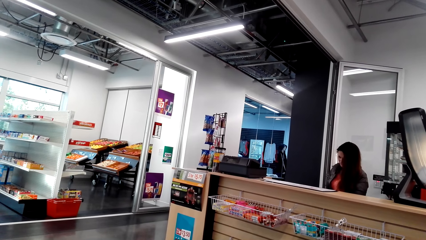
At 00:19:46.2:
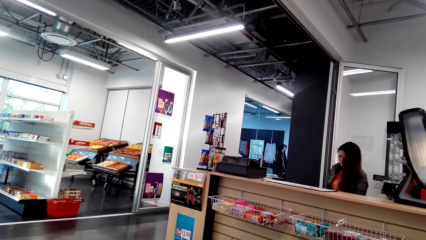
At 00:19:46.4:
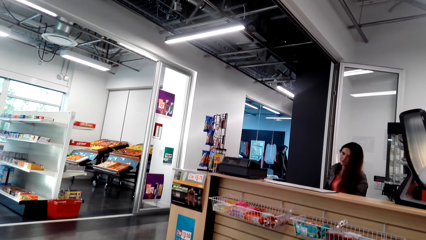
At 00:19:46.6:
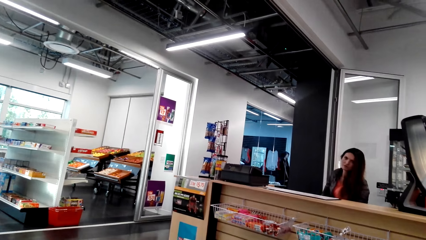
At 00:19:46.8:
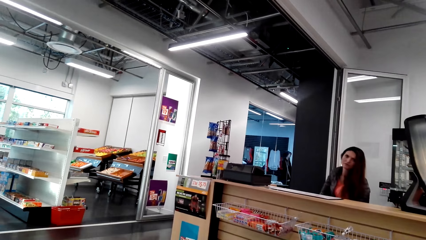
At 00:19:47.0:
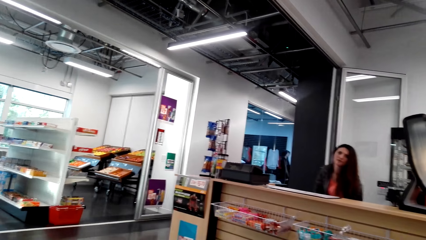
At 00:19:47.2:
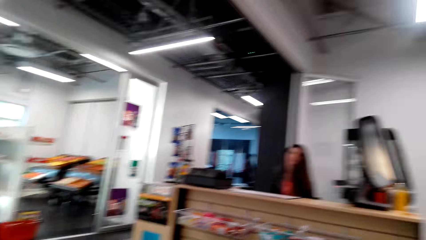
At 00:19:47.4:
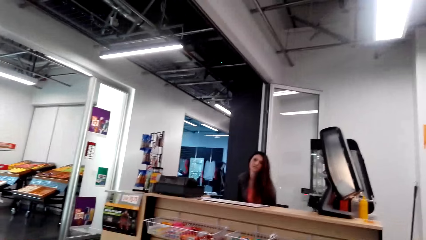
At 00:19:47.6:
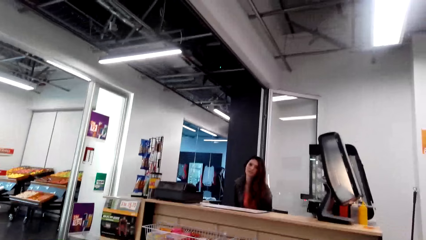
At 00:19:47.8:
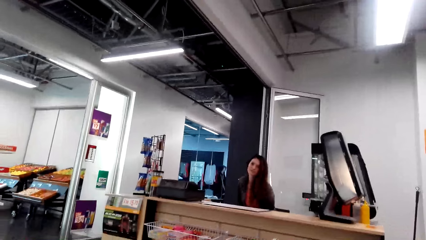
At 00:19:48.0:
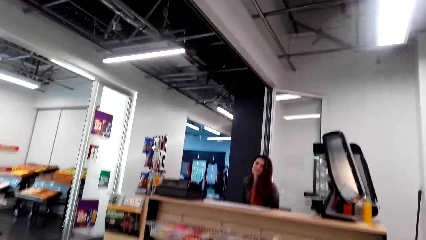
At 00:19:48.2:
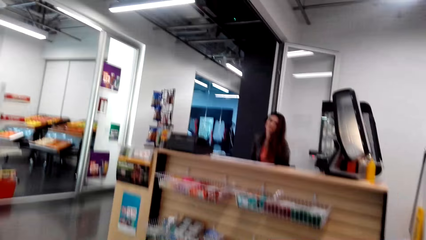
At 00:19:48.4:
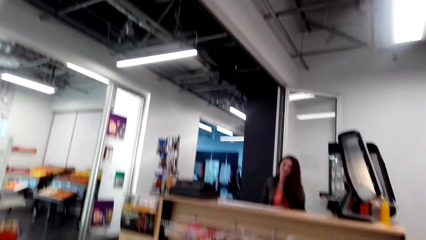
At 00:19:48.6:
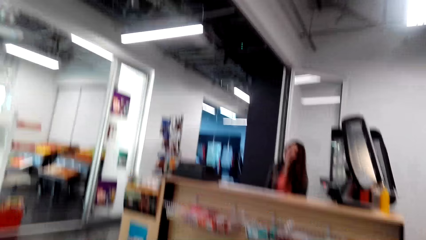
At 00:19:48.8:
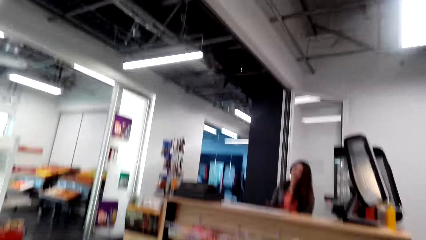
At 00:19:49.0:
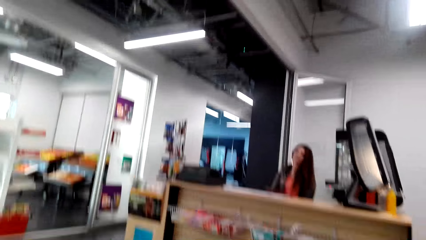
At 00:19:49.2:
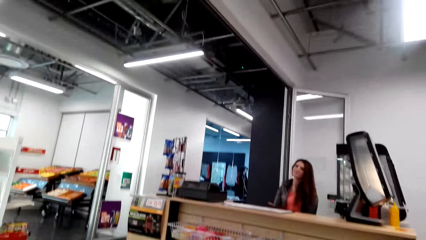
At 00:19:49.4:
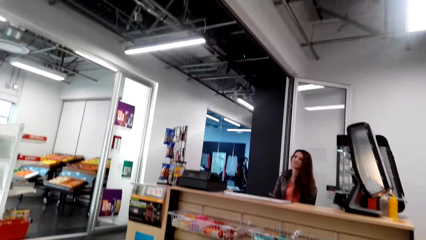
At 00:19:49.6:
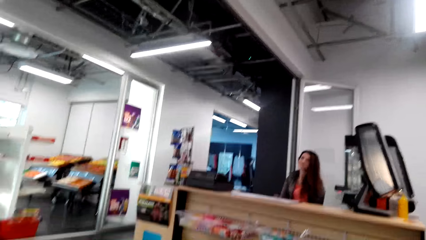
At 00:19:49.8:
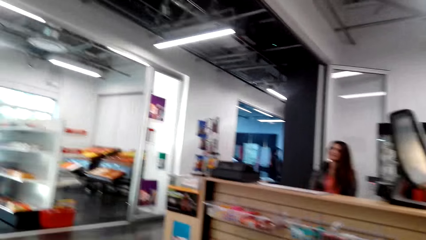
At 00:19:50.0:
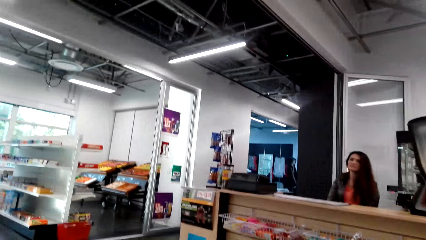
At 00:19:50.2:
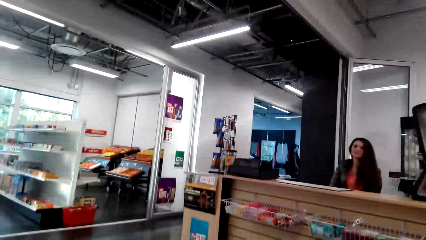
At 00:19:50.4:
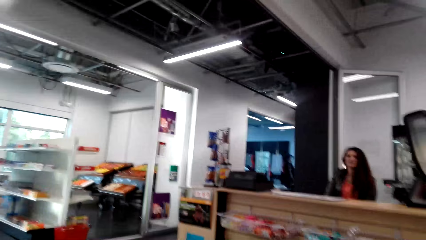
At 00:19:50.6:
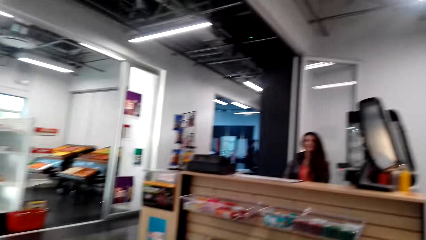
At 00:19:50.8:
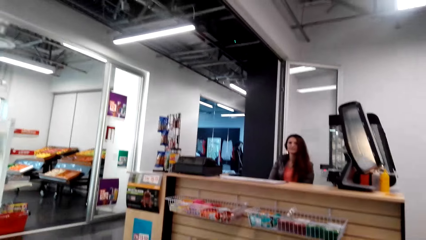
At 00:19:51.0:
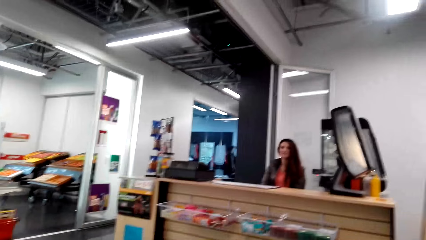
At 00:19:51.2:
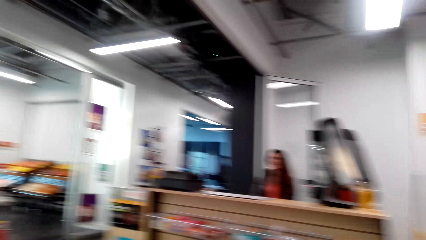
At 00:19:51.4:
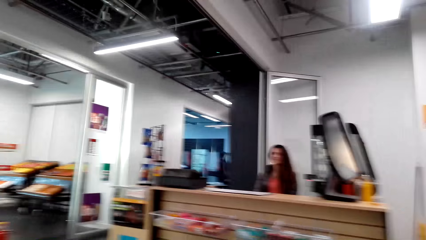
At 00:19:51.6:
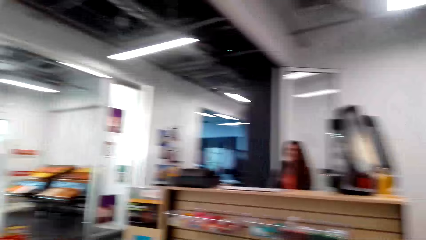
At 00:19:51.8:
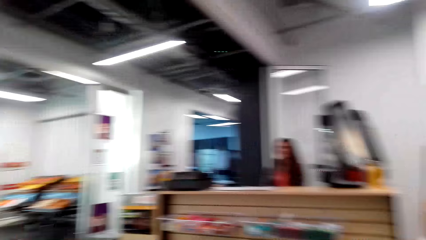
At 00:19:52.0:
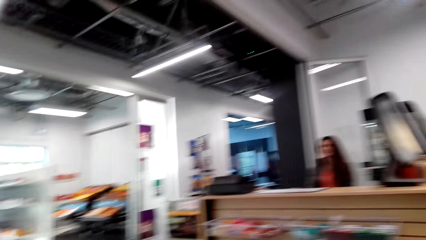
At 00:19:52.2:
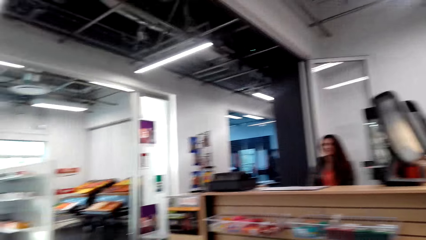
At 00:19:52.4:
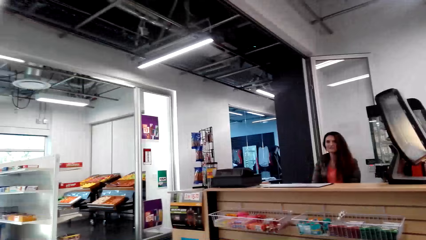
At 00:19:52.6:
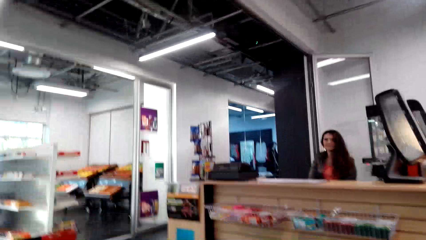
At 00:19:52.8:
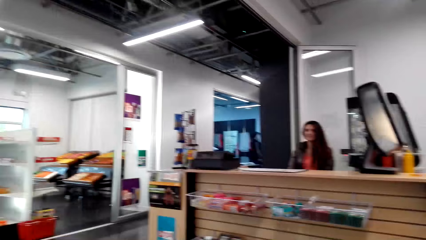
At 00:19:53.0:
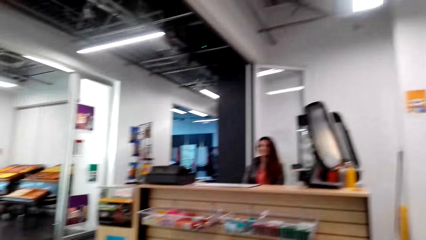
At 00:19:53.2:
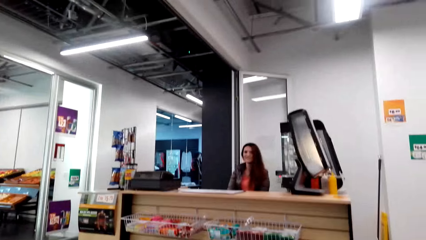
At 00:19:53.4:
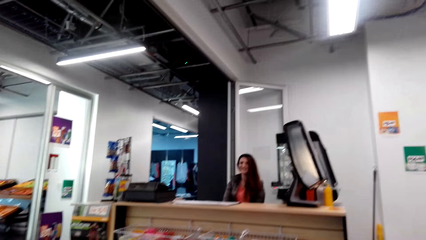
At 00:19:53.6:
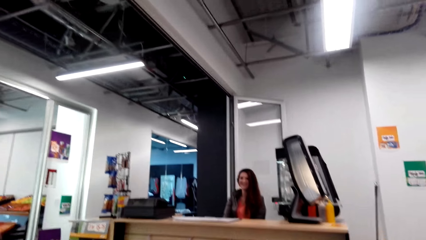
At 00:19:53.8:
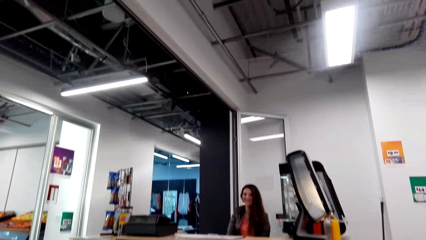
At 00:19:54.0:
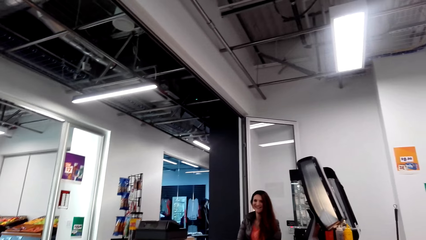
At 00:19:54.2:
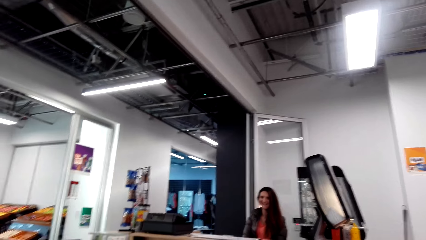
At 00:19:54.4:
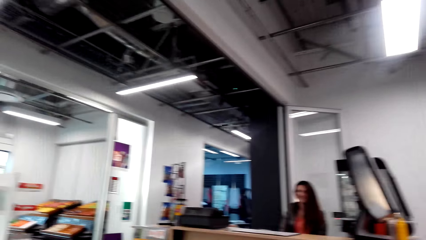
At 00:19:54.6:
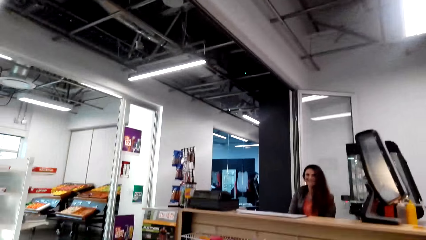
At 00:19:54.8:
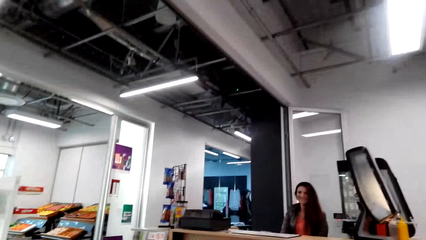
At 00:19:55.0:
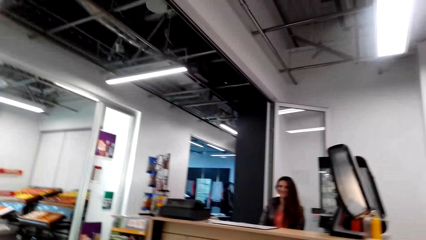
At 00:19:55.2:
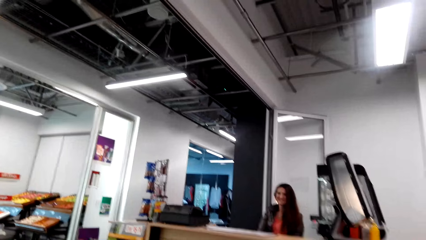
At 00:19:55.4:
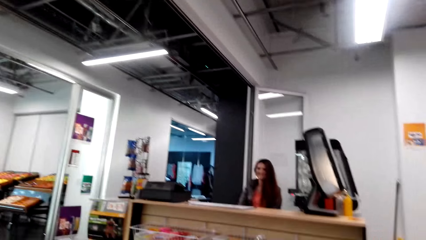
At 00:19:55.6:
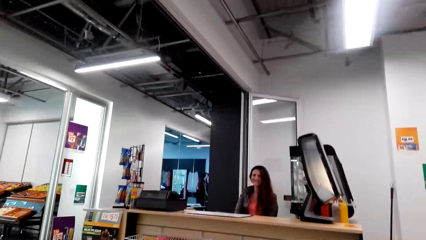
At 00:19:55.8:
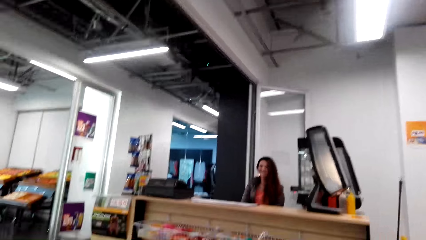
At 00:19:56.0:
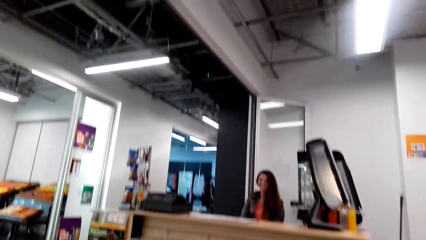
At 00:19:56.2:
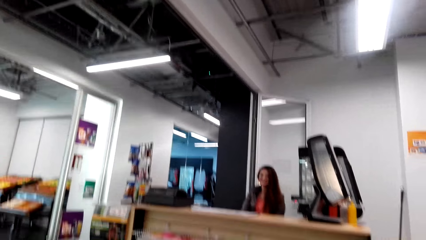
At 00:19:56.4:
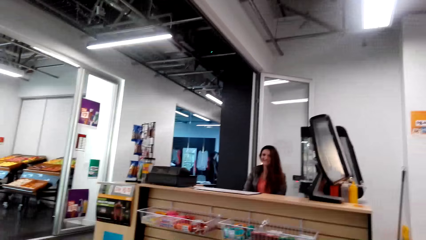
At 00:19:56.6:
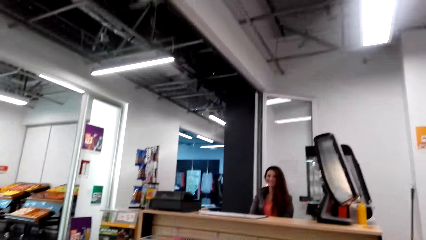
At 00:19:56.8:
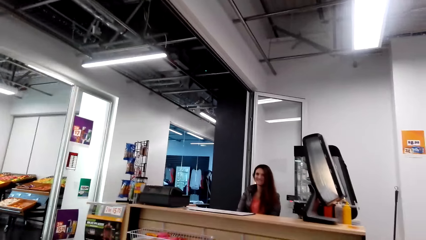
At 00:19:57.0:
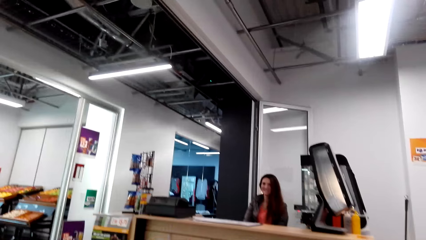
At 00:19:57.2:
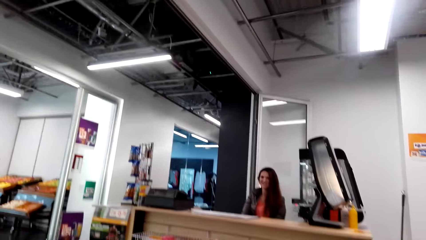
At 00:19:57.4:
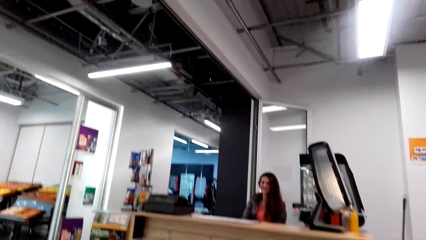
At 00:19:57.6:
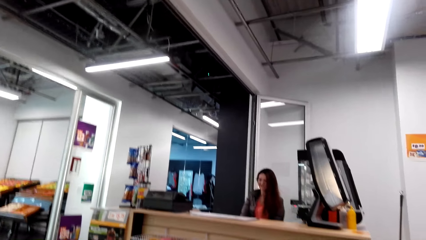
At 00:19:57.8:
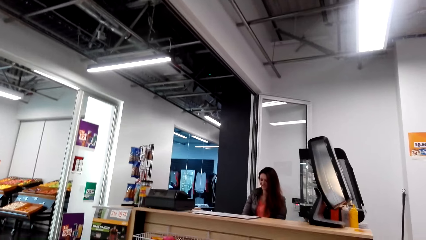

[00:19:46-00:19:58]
The camera wearer talks to the woman. They shake the camera.

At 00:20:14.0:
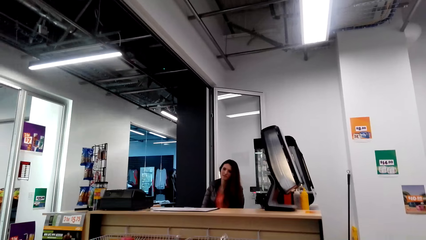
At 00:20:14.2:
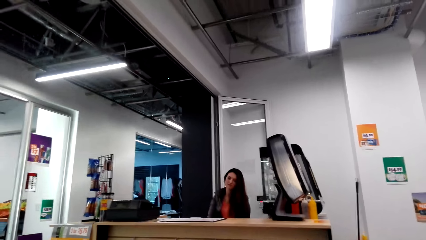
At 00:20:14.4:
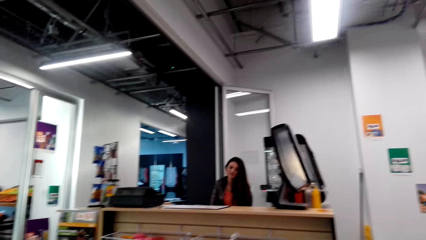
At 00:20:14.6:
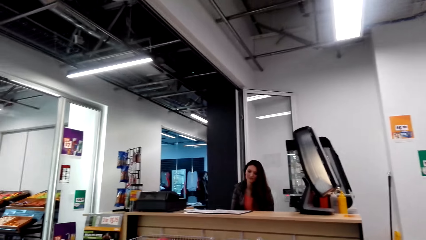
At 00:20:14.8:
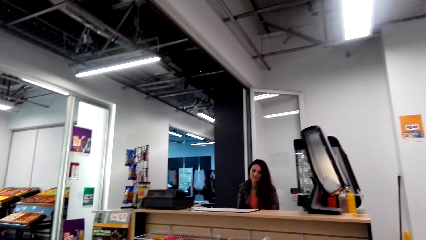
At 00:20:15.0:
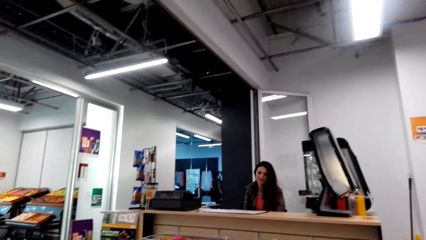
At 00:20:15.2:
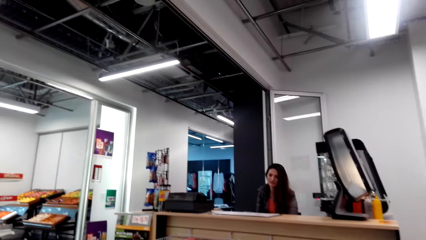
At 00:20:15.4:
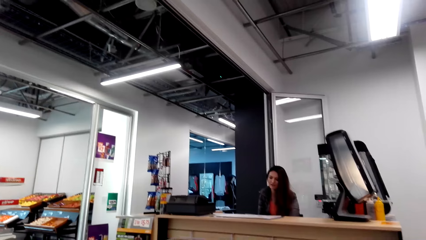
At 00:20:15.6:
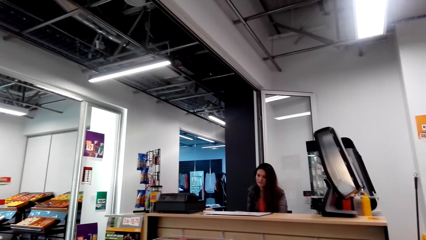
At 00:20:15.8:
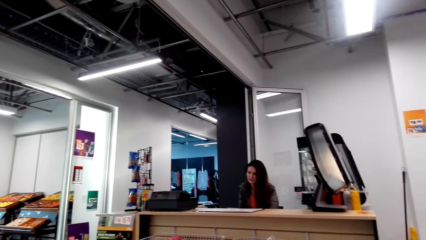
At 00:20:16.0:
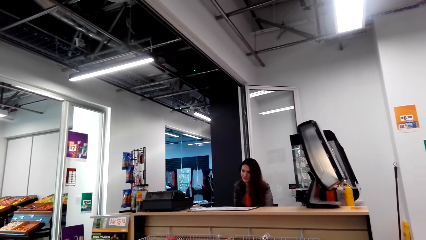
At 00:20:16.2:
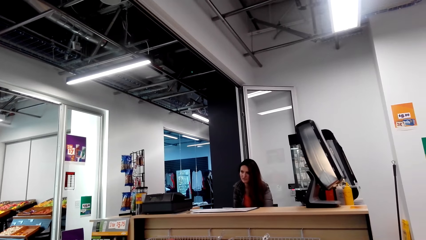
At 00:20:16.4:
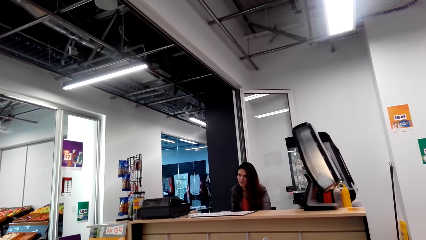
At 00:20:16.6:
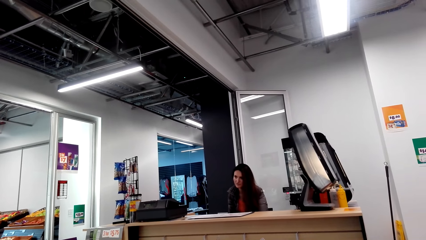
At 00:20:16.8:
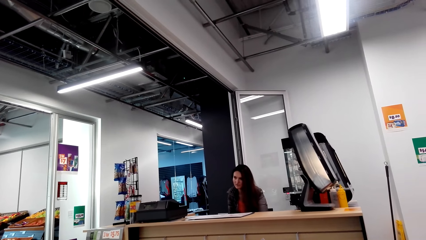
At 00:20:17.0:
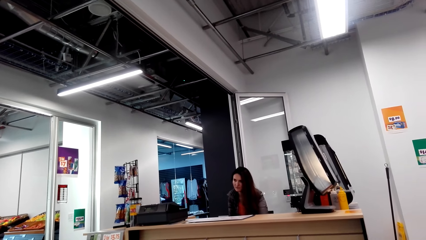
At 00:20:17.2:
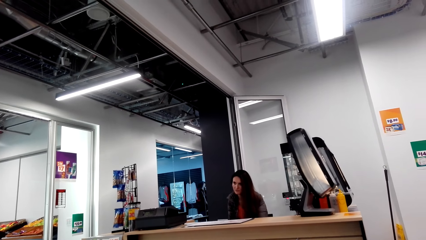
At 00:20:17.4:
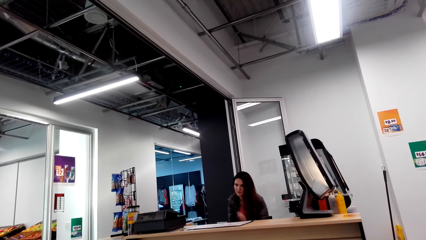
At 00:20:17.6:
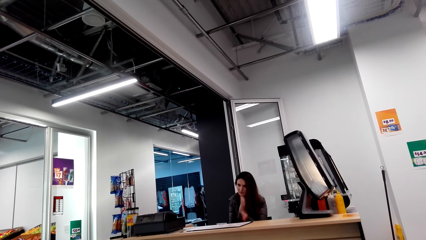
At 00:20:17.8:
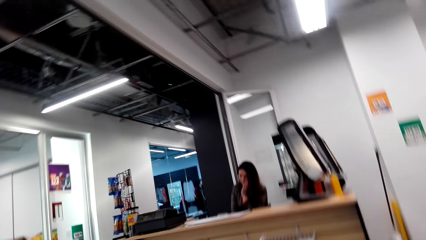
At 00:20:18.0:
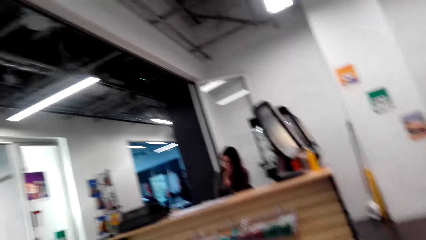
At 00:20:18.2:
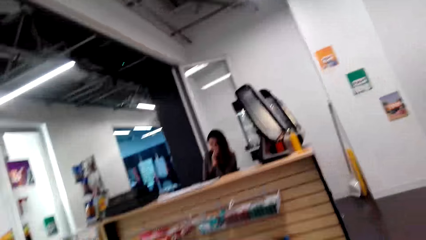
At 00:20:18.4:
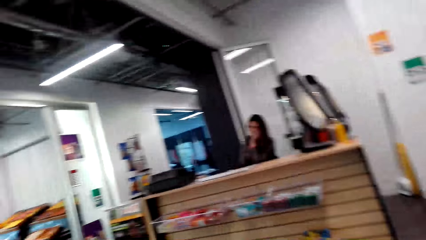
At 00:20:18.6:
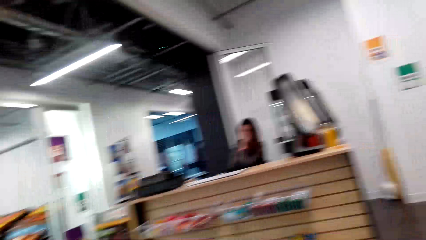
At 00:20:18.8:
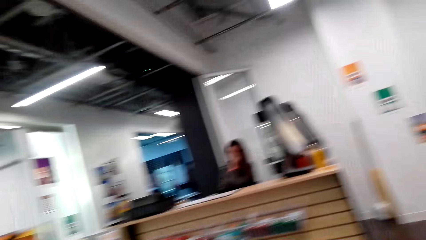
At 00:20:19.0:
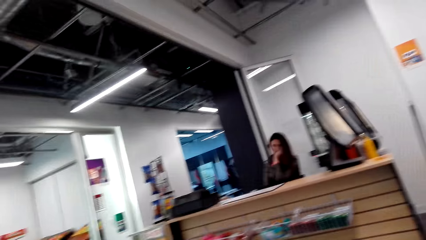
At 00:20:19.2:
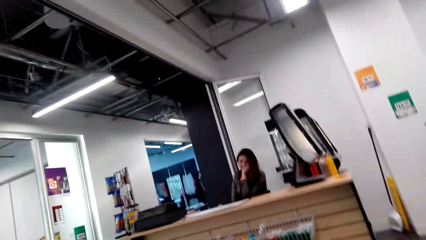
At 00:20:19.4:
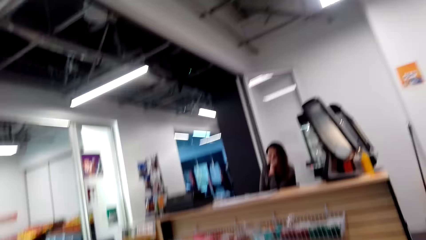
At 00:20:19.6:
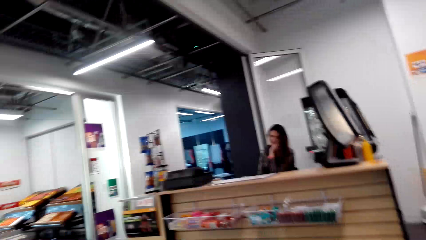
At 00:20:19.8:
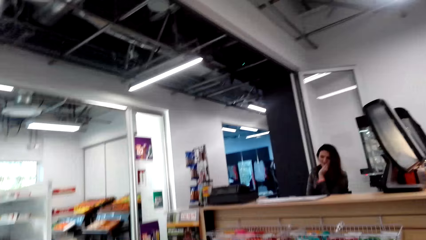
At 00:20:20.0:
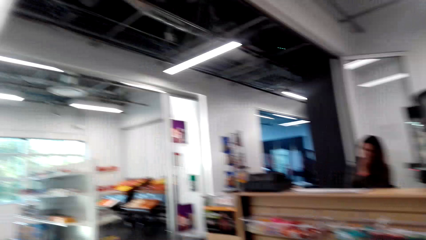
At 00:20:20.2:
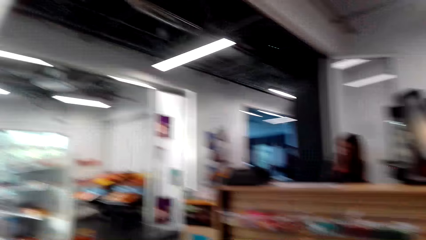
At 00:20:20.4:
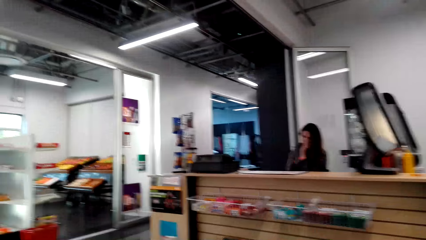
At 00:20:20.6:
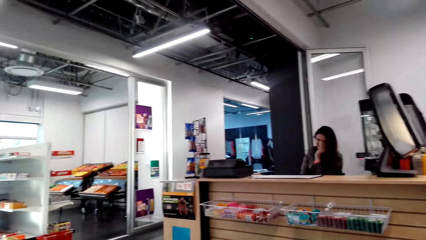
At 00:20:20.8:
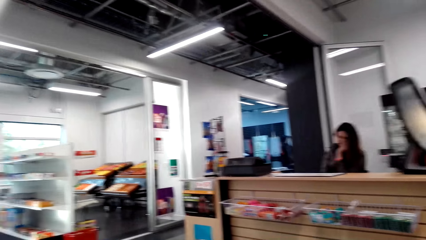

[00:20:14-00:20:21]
The woman talks to the camera wearer. The woman touches her face with a hand. The woman holds her chin.
